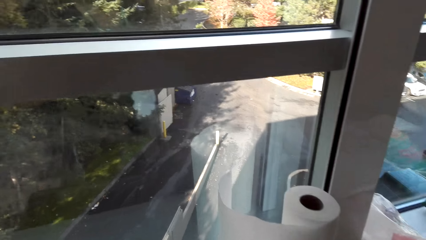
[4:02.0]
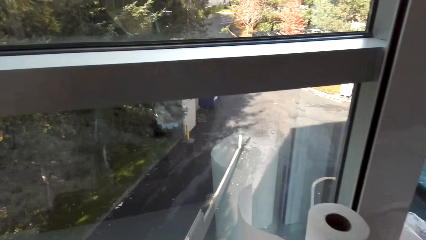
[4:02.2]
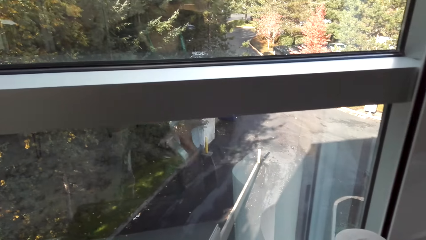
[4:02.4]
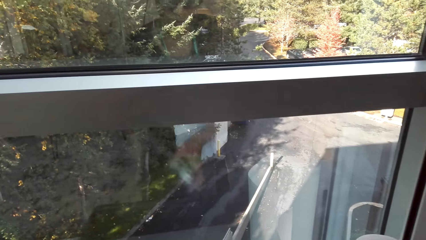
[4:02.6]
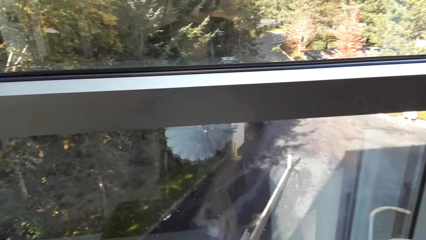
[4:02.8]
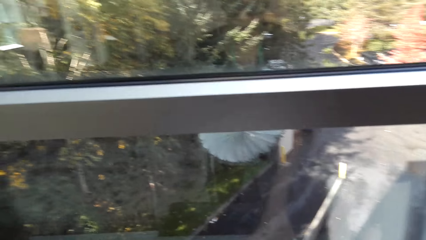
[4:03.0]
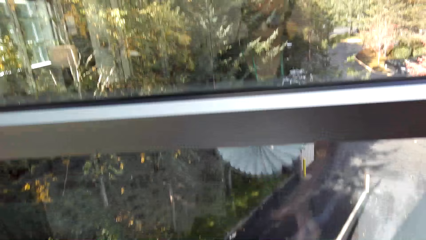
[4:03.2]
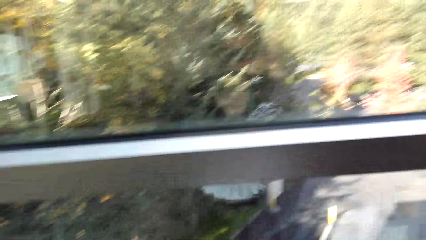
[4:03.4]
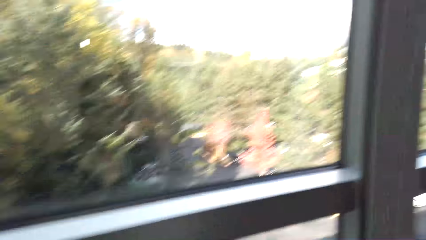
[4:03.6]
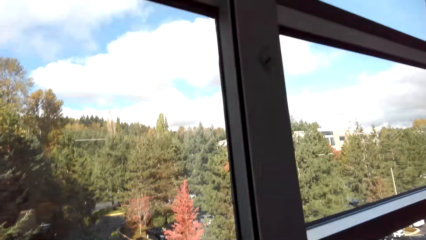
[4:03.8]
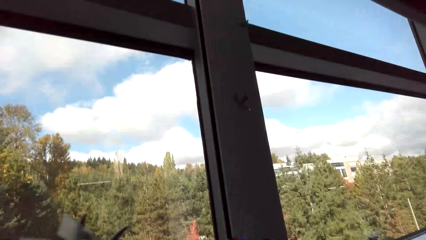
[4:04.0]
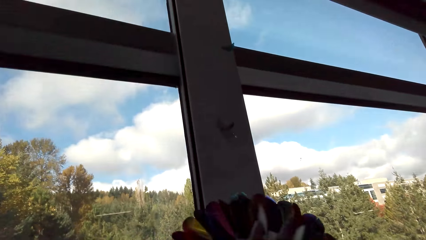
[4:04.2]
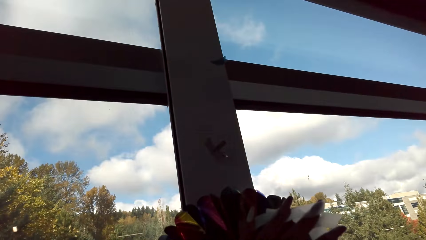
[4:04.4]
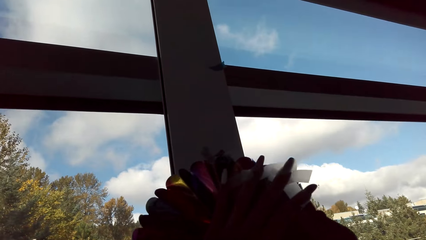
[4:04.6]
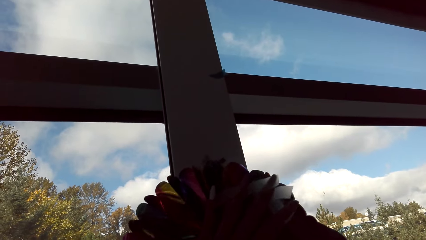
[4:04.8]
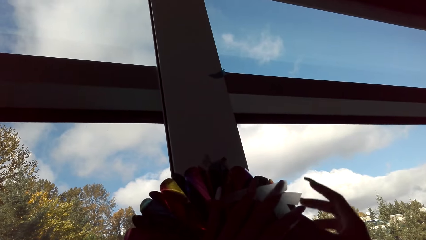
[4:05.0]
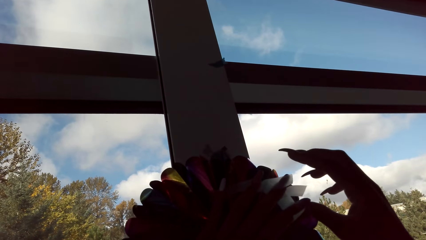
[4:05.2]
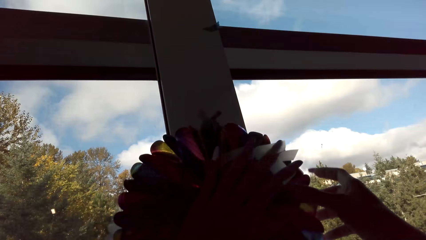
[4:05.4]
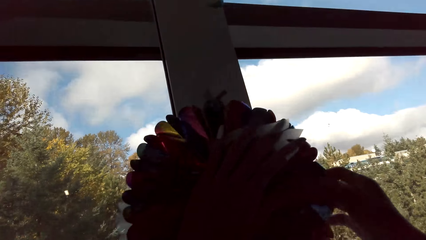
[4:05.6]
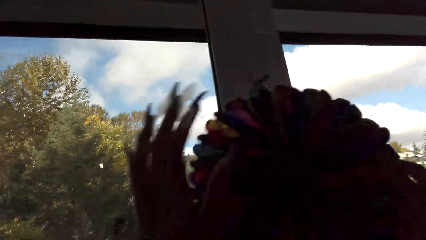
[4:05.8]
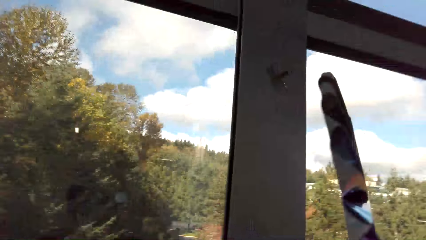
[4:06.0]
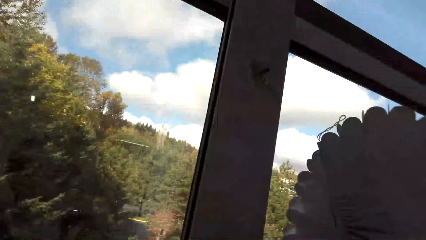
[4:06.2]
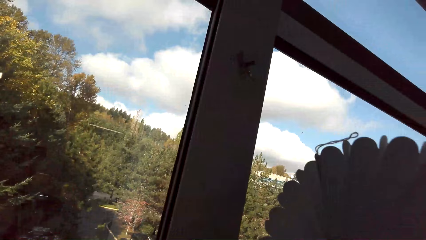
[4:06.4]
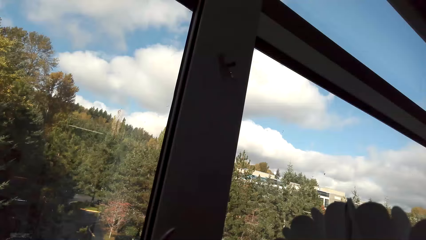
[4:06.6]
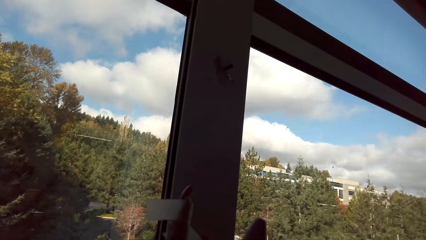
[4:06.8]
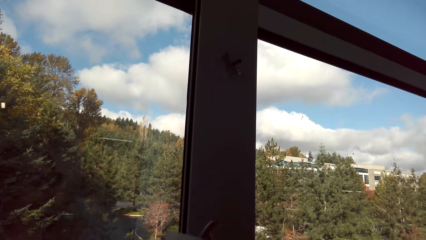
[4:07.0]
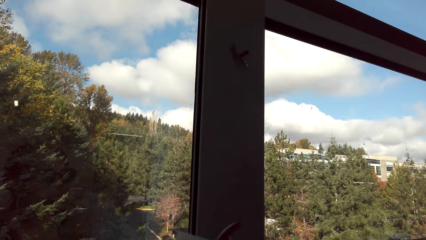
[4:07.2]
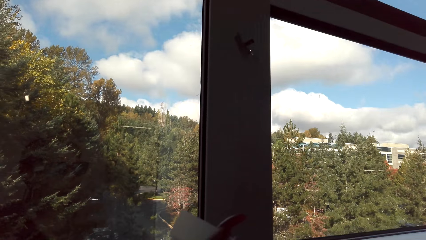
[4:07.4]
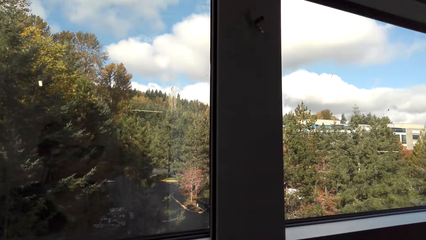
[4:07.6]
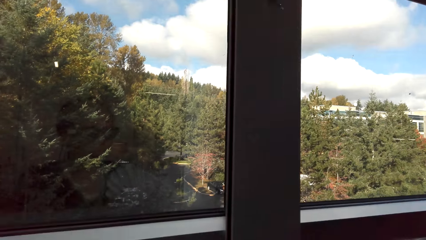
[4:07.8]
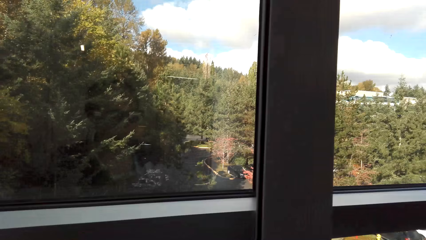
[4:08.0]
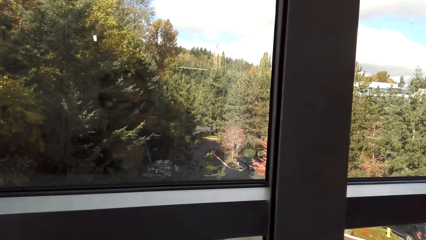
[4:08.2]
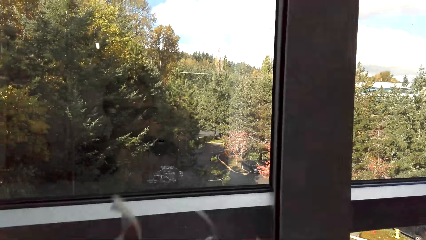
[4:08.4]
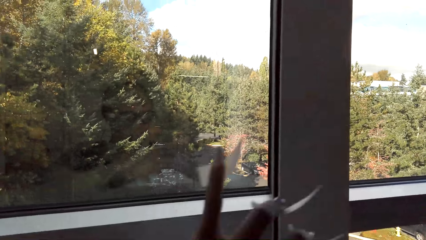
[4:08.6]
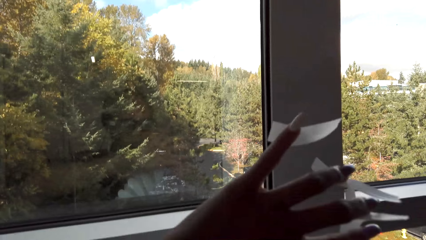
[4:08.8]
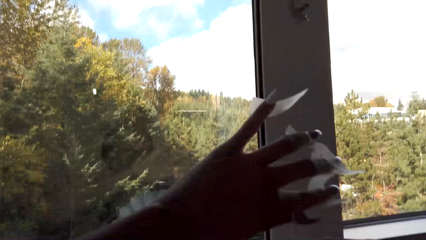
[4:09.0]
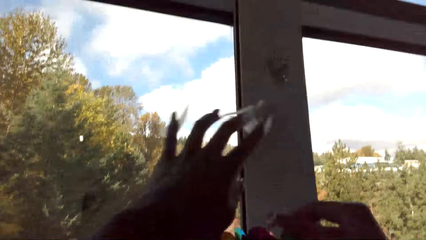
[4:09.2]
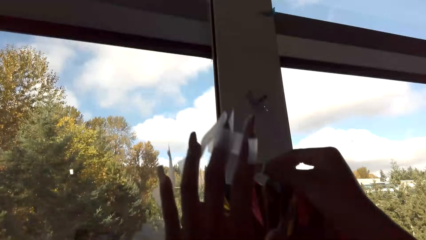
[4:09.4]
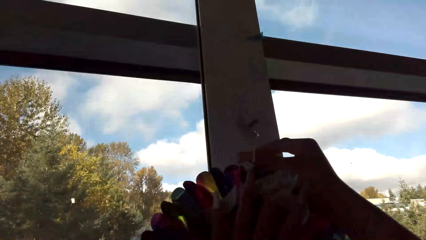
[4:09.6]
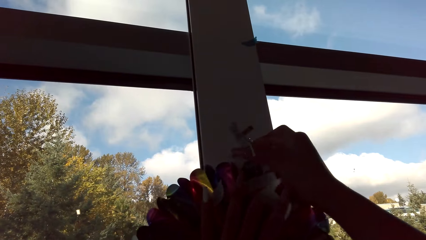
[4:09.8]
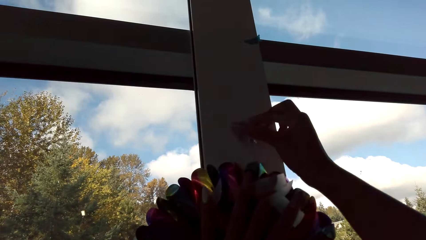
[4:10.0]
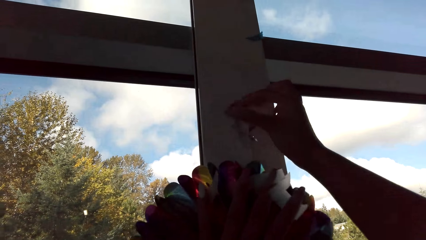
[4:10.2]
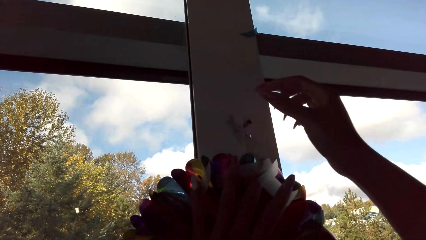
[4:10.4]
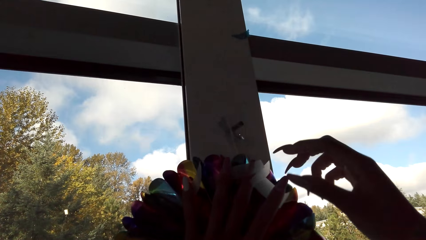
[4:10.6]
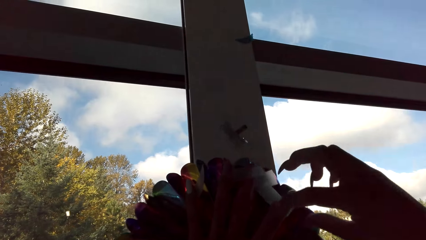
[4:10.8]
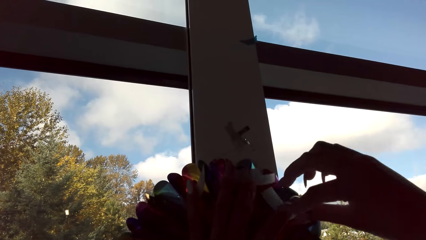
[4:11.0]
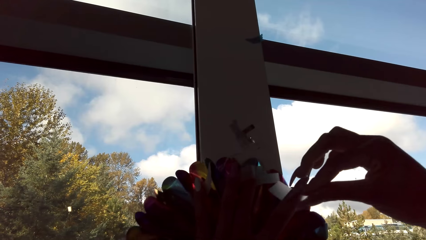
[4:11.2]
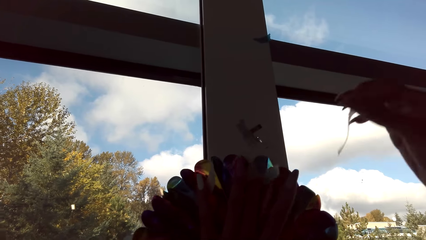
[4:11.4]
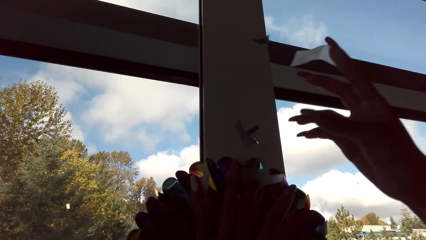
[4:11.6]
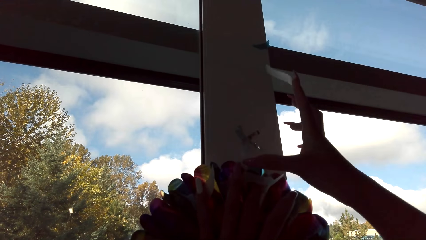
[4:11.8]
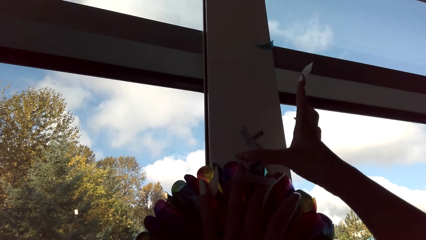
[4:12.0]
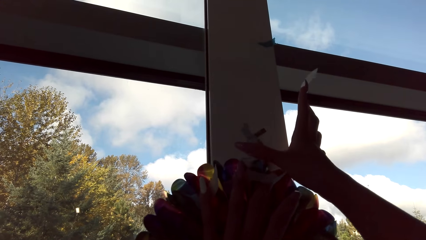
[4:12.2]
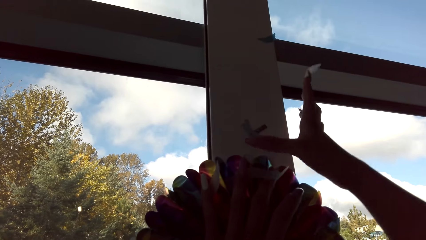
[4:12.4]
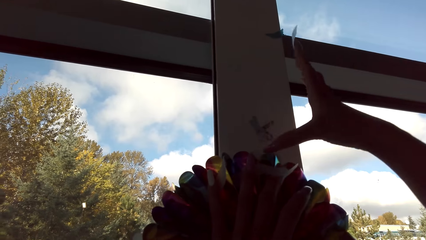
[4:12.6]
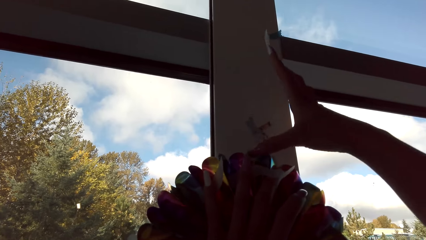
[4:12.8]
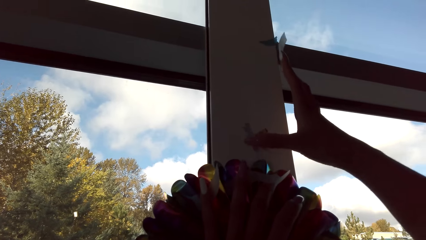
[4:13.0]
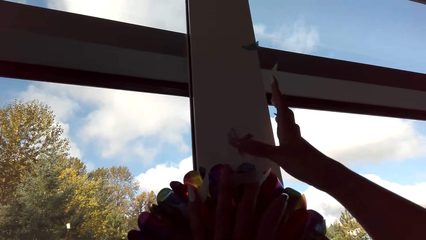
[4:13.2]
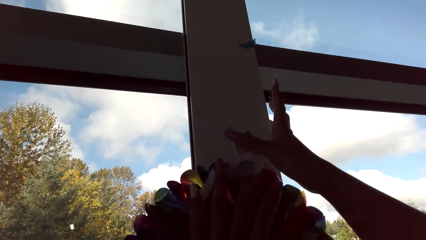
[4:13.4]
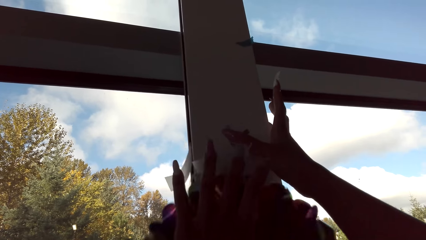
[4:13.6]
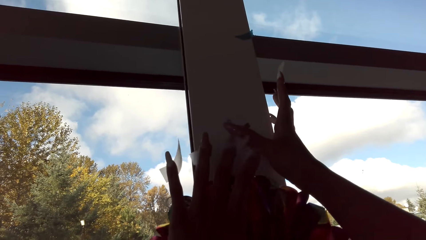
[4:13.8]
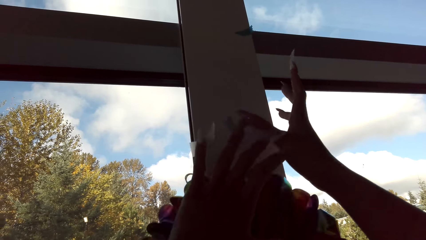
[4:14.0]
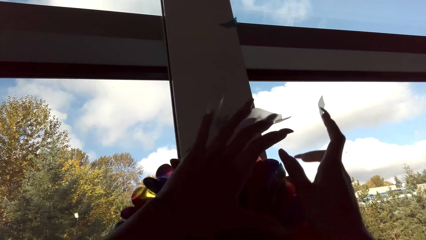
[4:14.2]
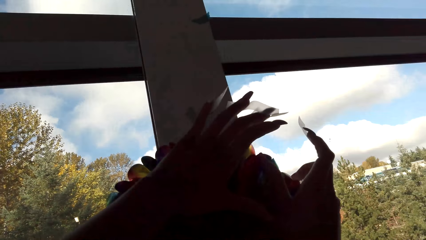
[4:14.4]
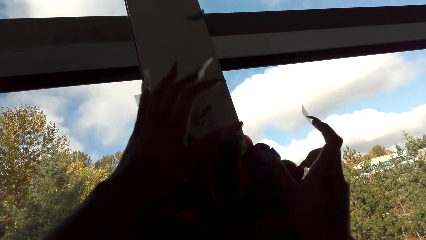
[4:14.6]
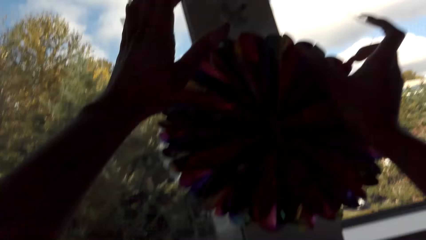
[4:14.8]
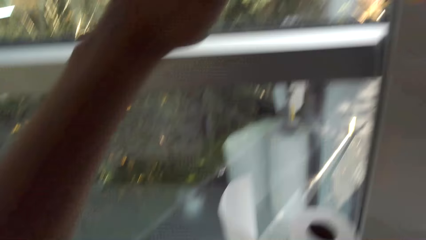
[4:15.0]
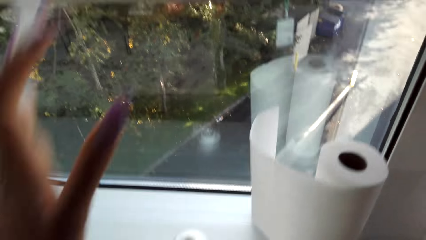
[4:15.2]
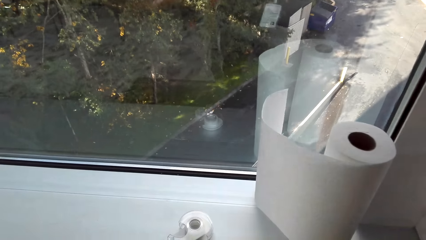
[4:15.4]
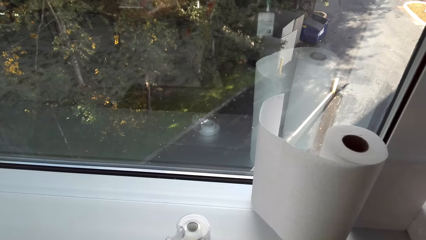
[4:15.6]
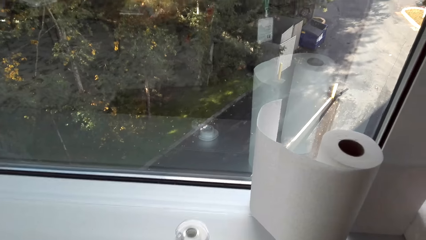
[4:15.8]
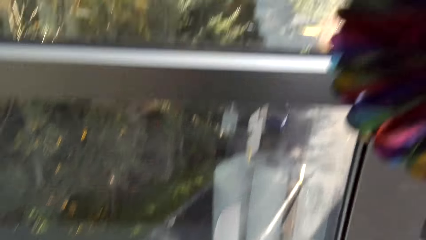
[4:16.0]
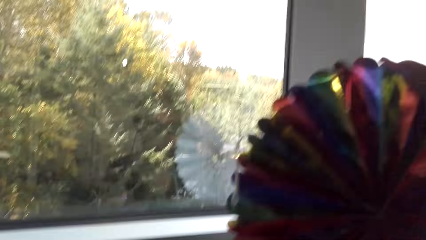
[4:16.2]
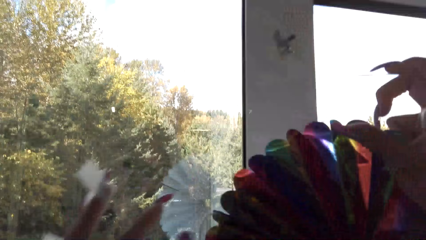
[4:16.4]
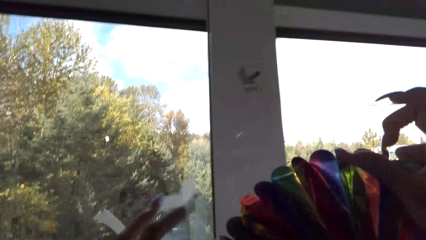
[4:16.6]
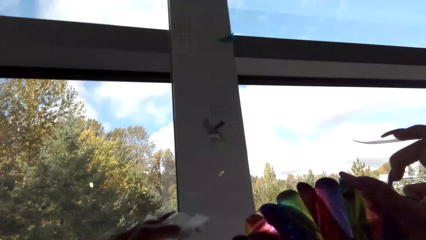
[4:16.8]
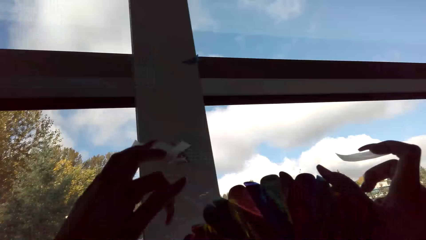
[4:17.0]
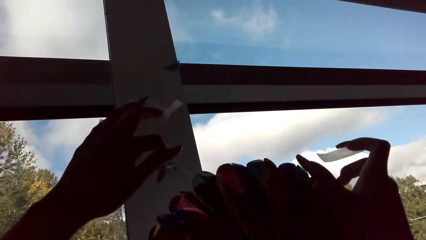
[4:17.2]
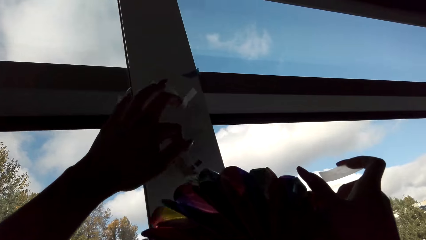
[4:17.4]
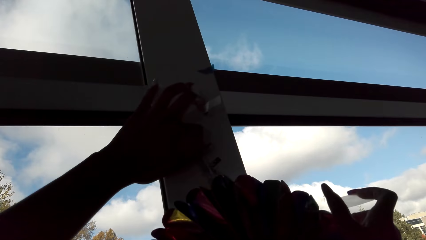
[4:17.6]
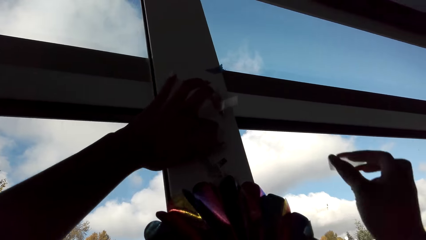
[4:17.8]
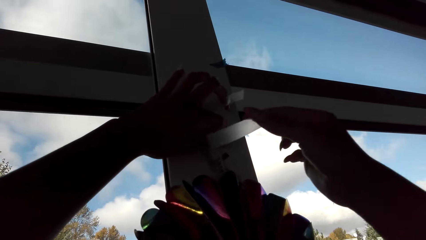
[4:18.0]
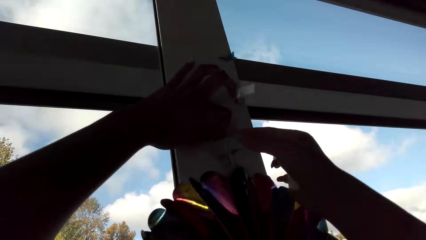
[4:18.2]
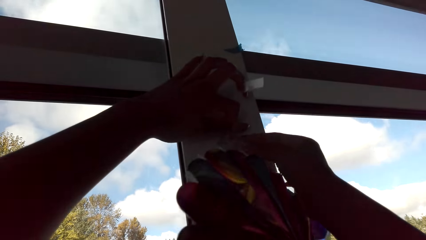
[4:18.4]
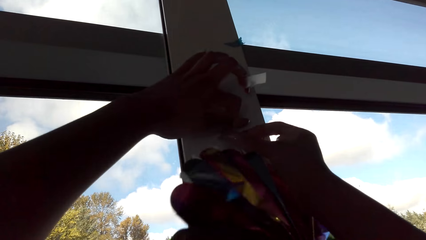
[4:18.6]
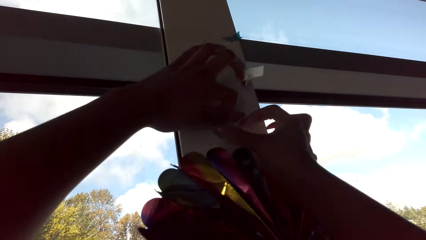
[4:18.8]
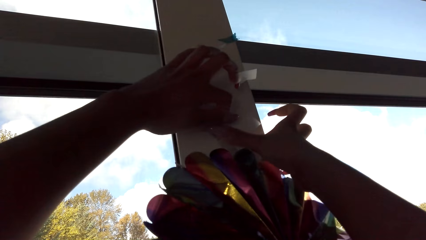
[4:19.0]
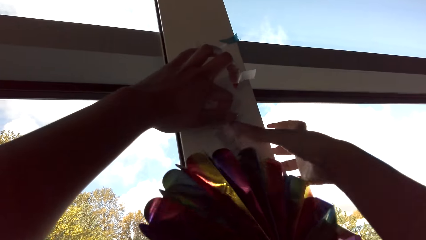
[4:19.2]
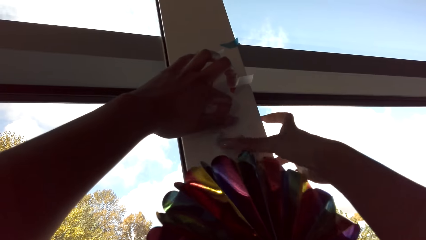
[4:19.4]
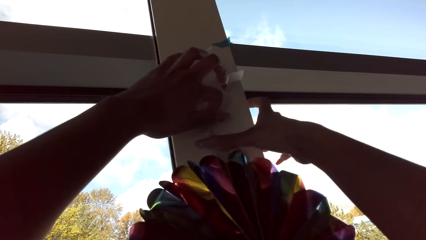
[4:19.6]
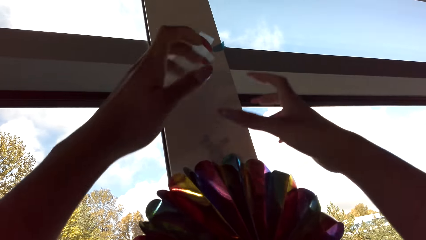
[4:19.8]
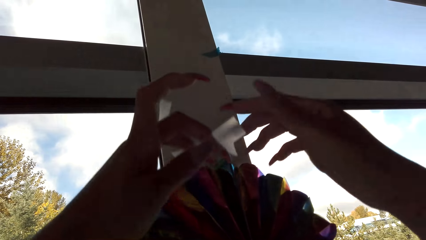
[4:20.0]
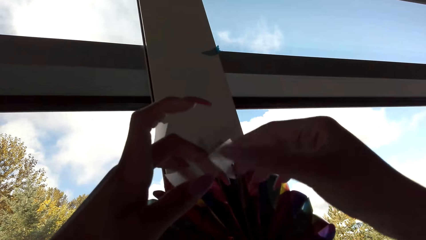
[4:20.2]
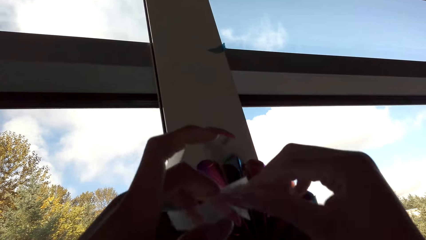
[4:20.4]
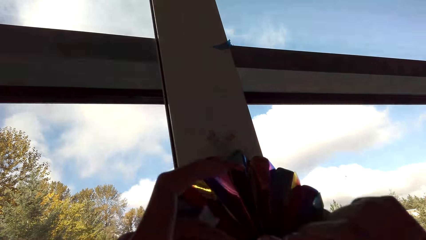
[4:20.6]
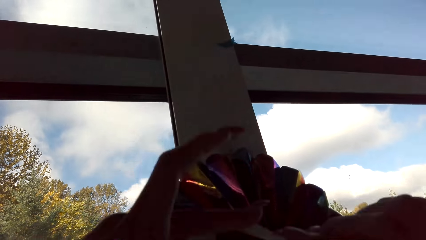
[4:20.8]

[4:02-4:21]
The camera wearer sticks the decoration on the window. They stick the decoration on the window repeatedly.
